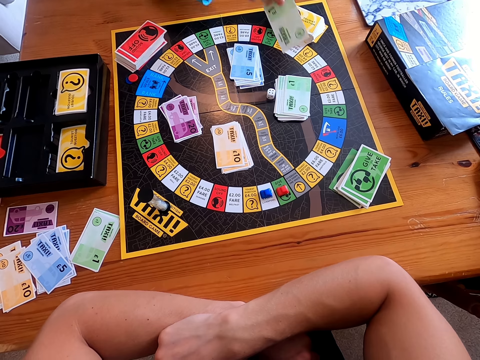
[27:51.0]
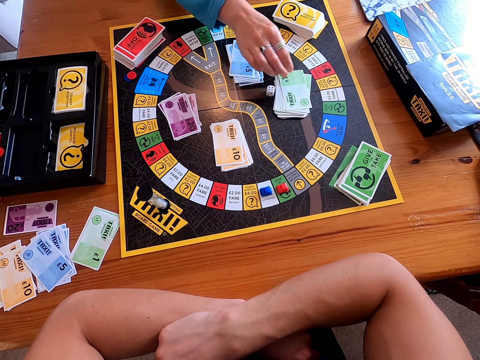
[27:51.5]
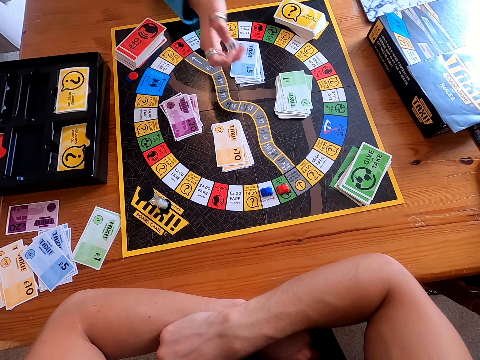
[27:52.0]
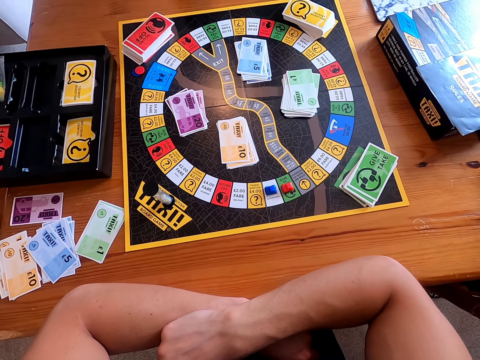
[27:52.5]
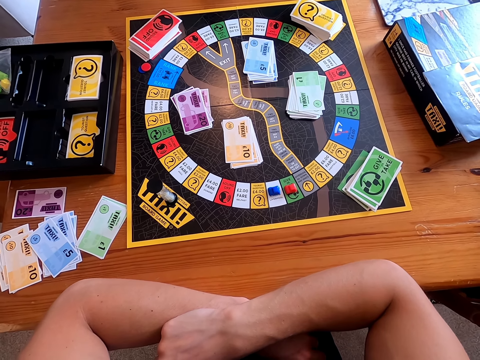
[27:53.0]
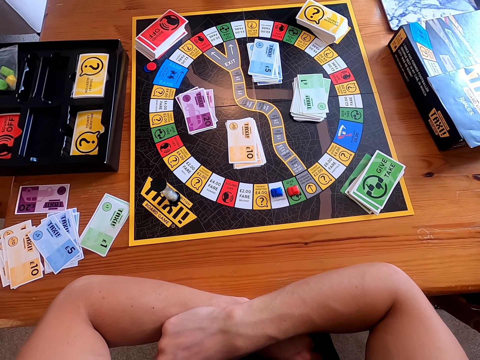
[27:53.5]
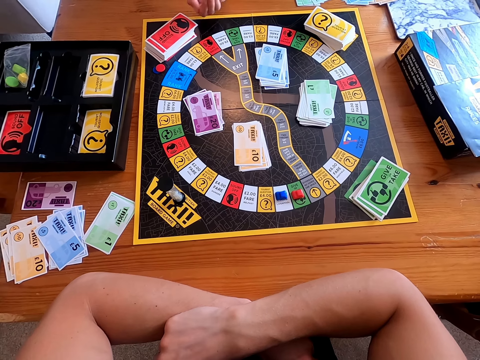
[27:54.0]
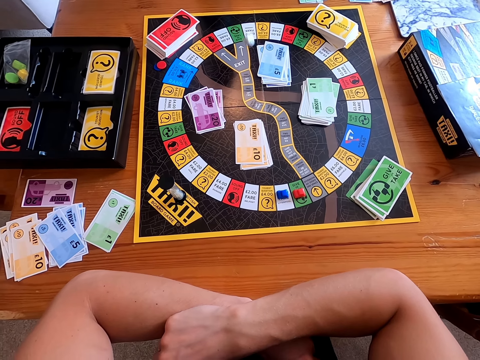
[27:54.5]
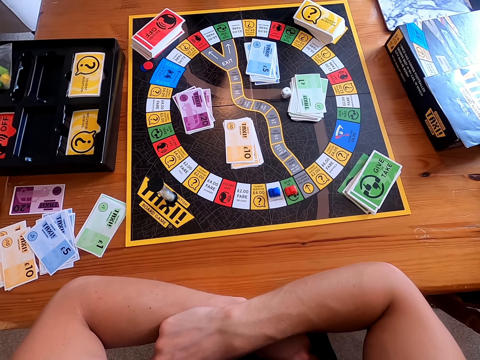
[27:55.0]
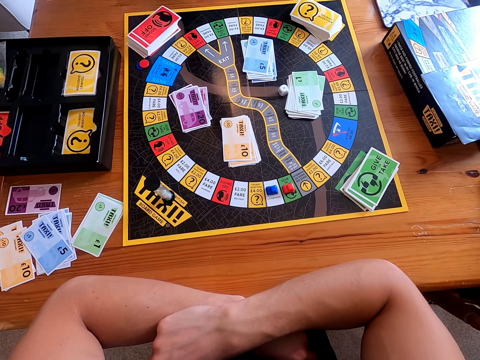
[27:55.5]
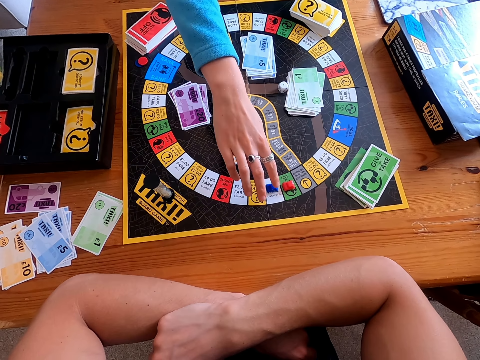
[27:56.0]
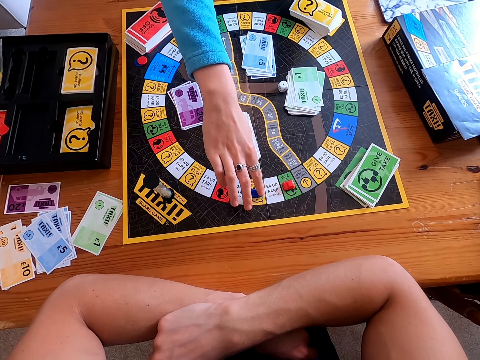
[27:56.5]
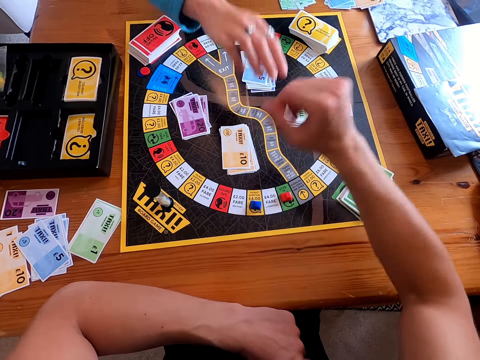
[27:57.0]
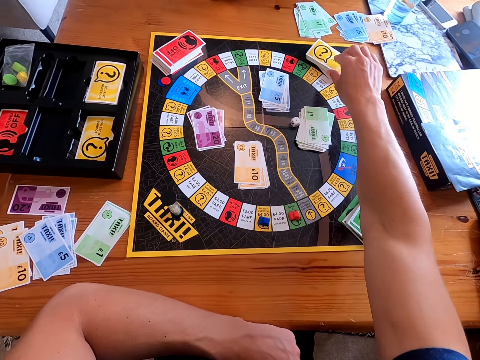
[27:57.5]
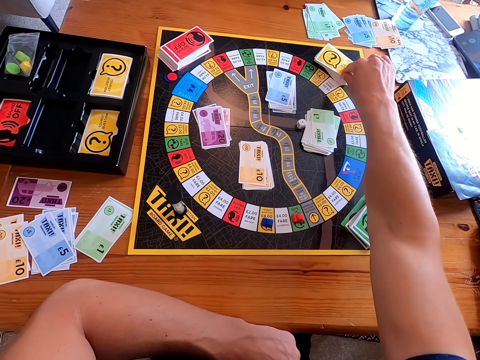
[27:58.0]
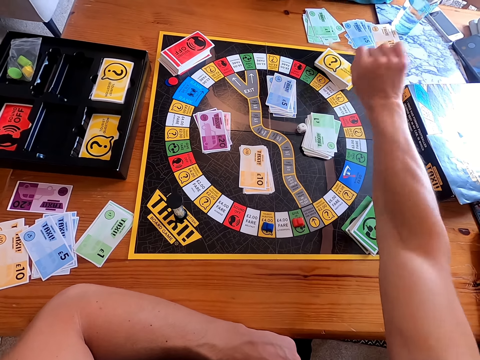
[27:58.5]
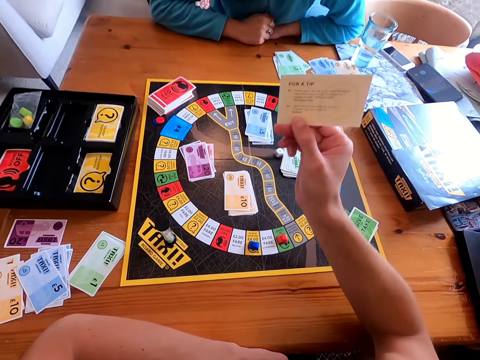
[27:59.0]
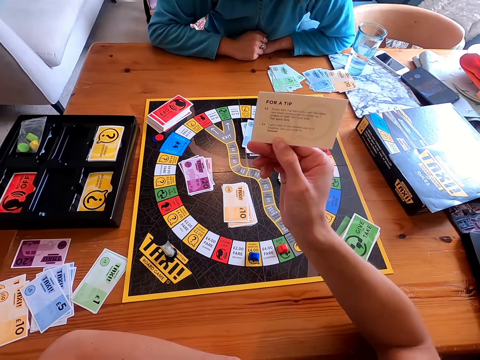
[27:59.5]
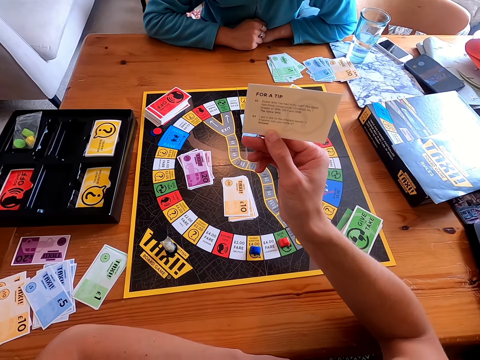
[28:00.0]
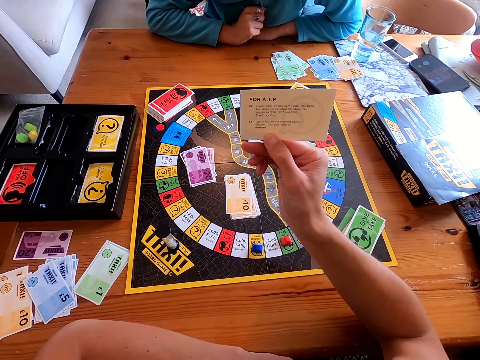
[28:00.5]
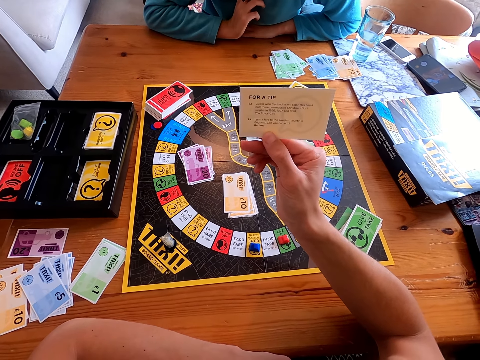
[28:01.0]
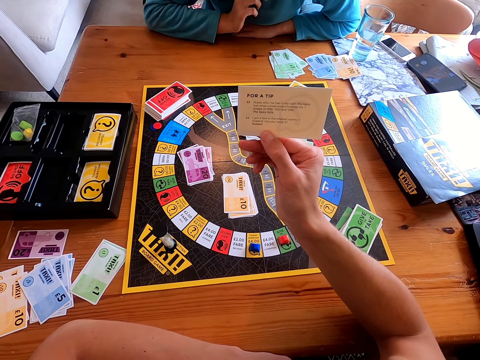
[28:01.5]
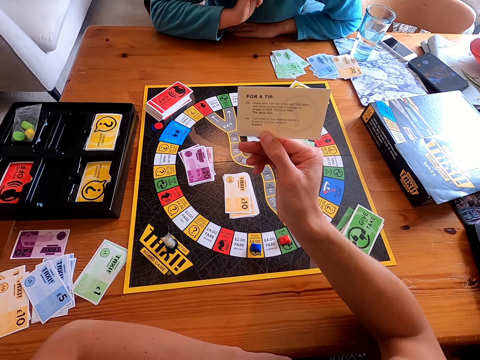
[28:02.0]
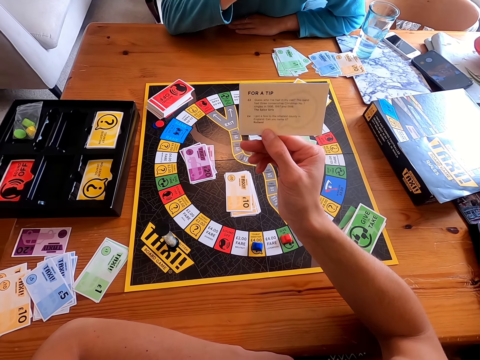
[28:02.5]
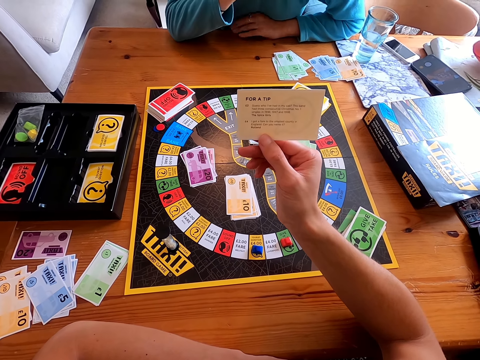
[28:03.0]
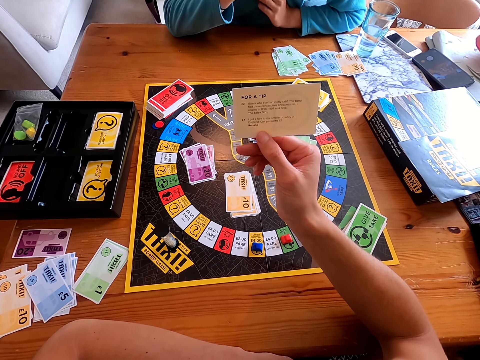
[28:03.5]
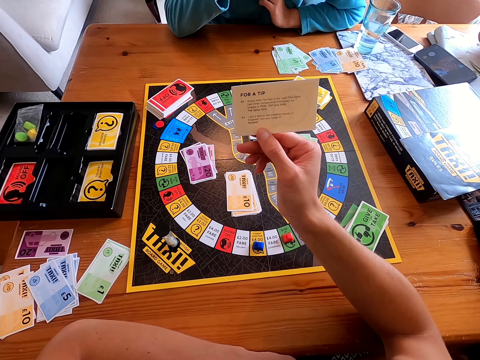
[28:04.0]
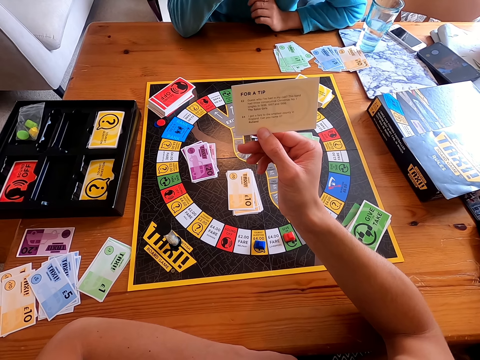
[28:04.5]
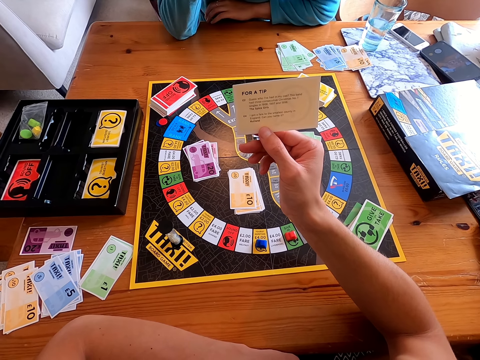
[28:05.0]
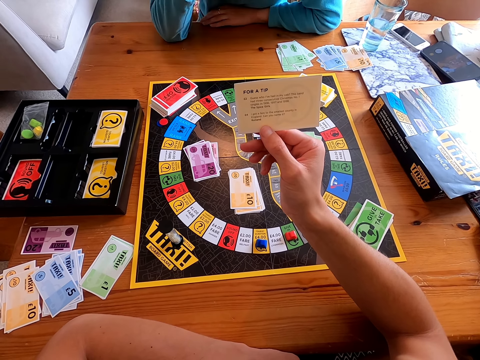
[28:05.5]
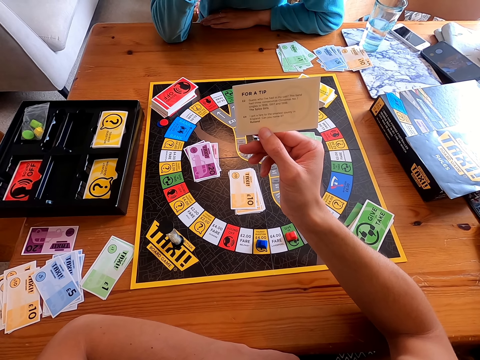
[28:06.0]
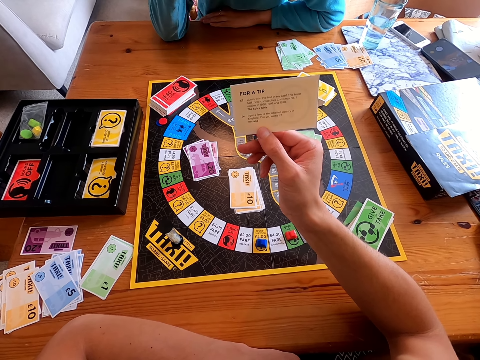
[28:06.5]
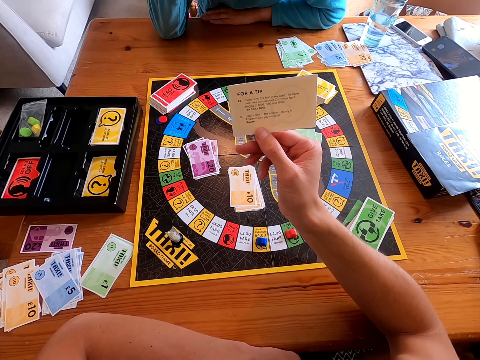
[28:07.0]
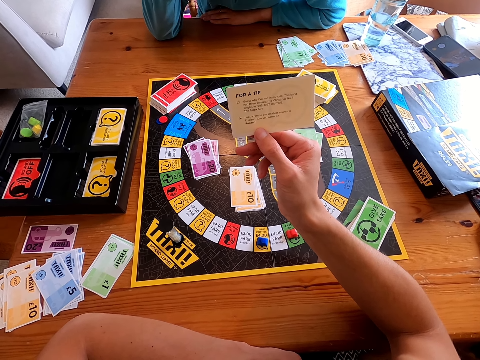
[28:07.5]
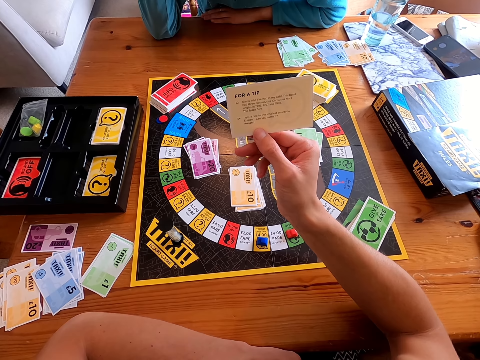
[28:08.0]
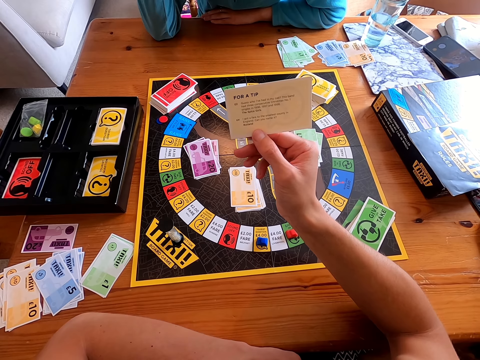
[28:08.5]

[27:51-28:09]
A woman places the card on the other cards, picks a dice from the board and rolls the dice in her hand. The camera wearer picks up the dice. The woman throws the dice on the board. The camera wearer shakes the dice and drops the dice. The woman moves the piece on the board. The camera wearer moves something. They pick a card from the board, read the question on the card and show the card. The woman answers the questions on the card.

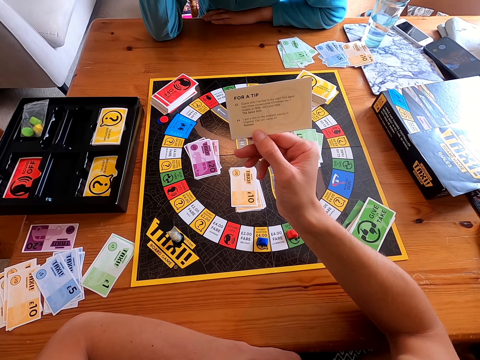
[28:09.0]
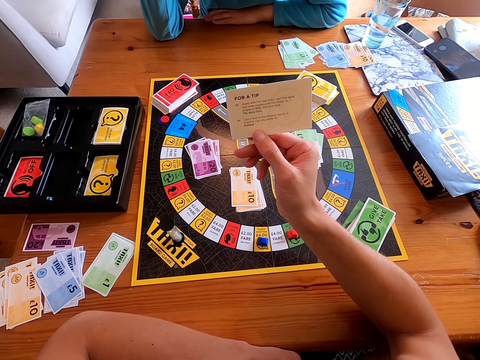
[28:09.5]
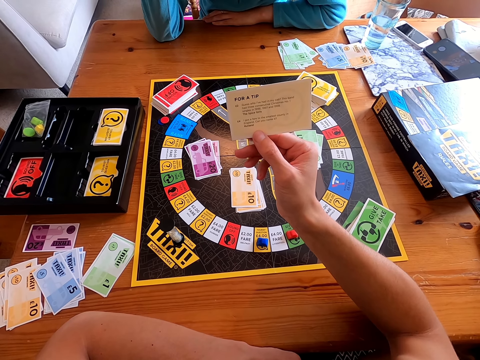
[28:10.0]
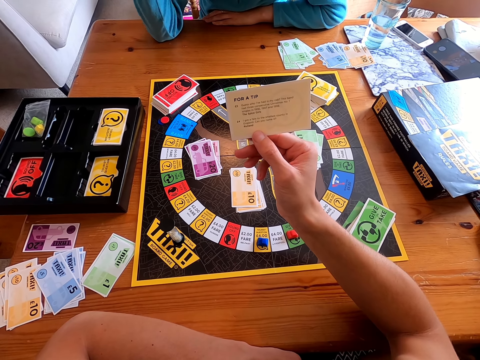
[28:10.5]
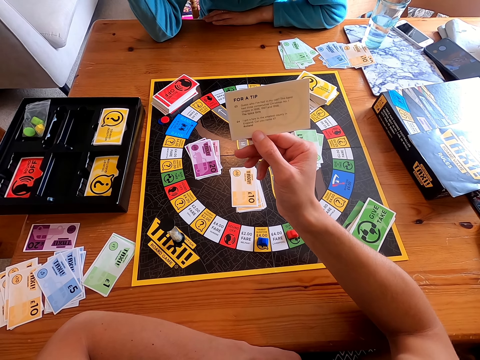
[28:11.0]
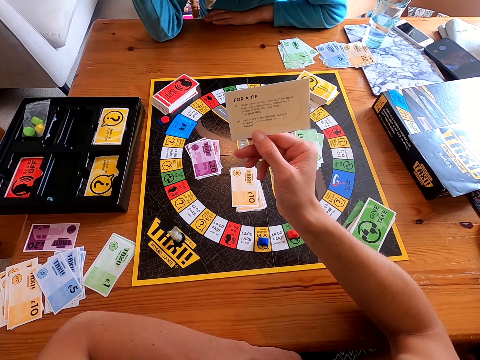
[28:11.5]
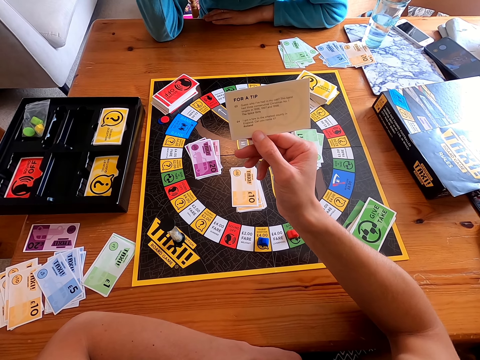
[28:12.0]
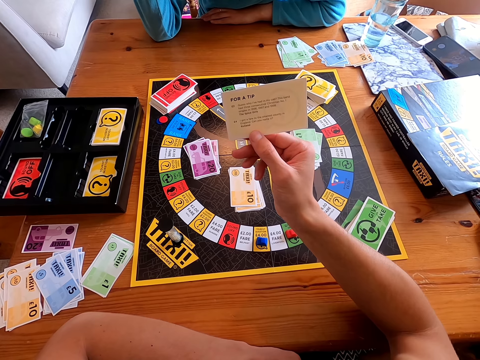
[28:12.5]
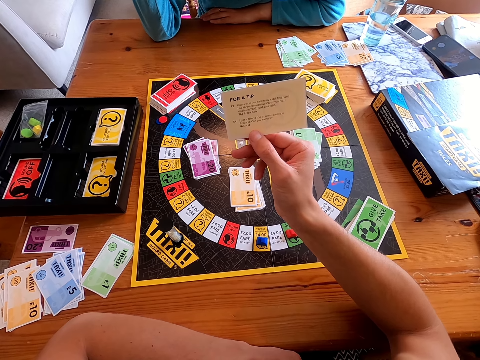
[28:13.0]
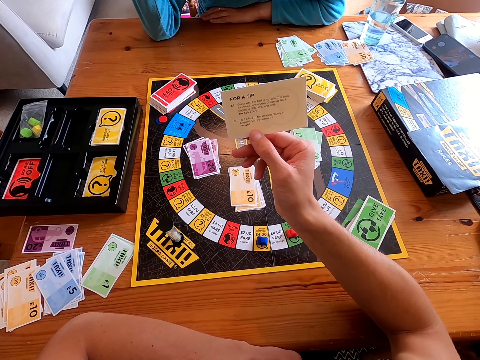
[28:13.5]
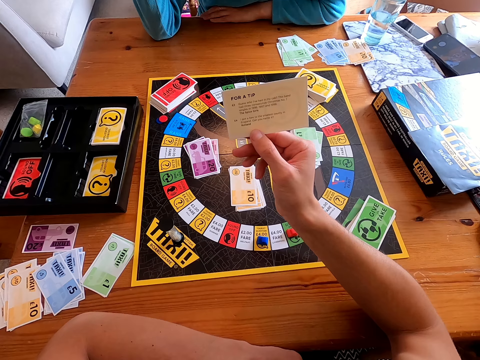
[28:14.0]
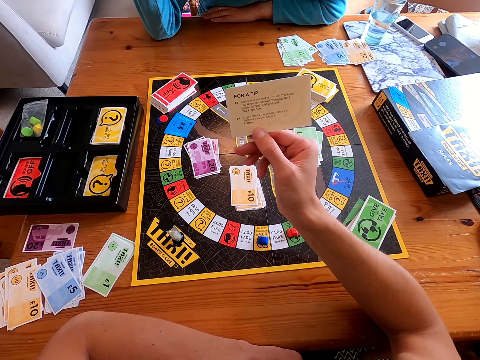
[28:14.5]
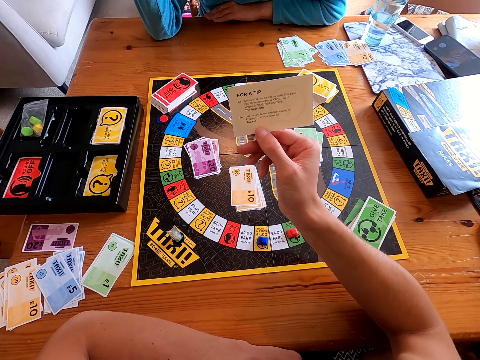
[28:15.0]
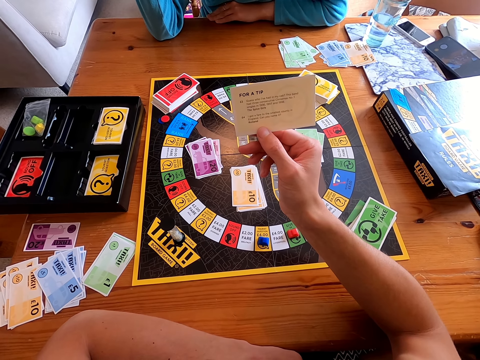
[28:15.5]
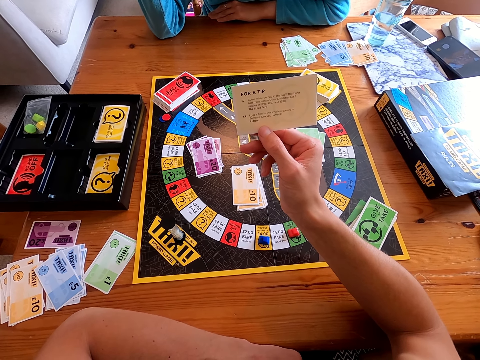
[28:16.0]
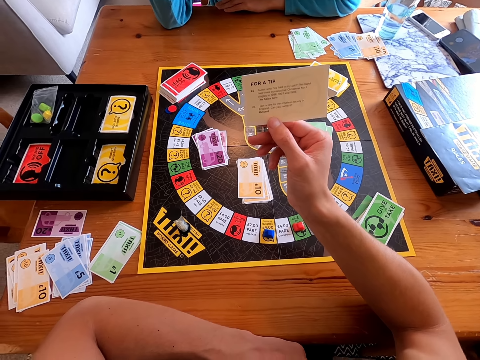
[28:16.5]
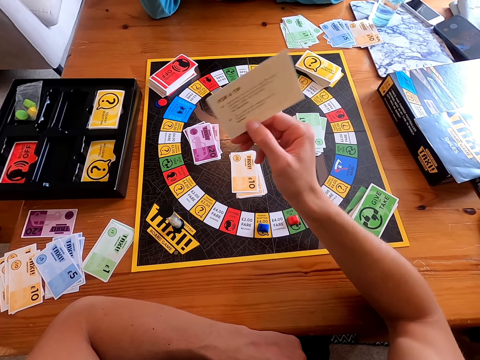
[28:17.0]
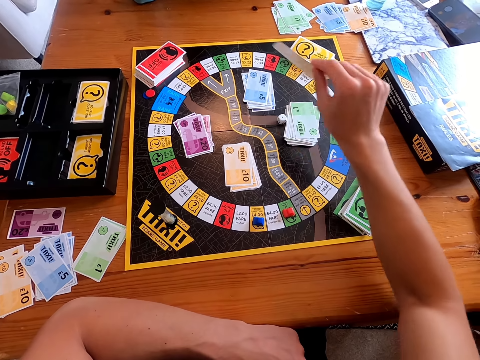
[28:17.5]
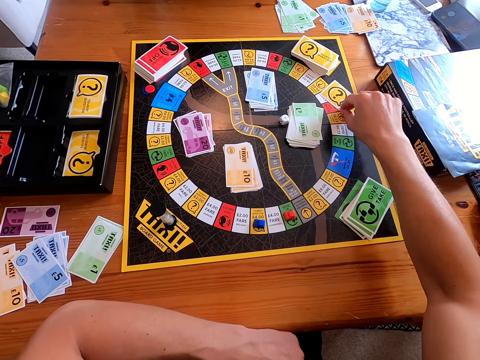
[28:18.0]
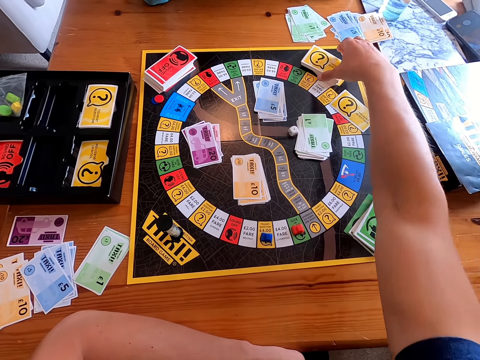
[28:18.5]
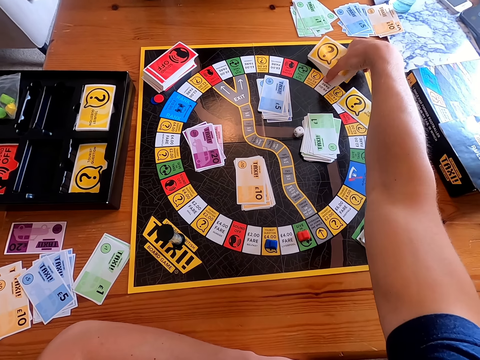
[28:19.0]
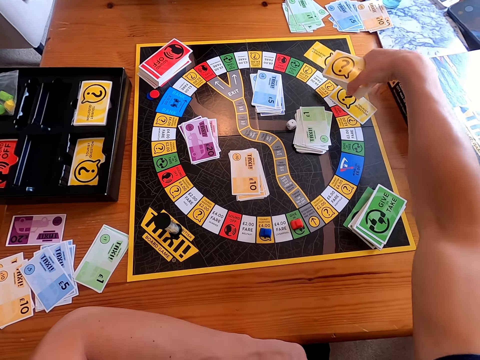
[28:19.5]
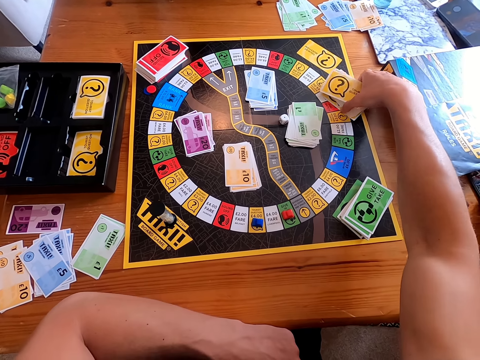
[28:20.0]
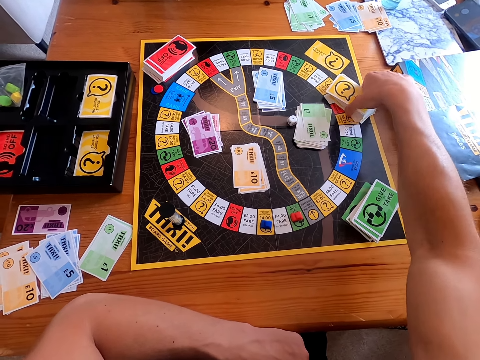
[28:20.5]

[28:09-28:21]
The camera wearer places the card on the other cards. They hold the cards.
